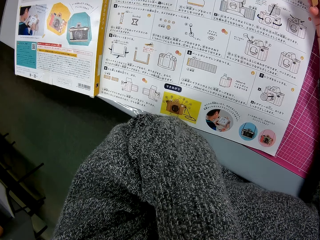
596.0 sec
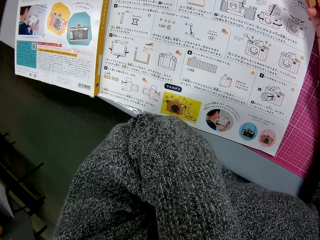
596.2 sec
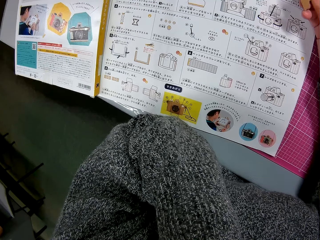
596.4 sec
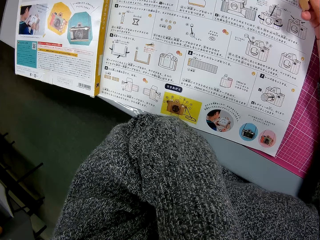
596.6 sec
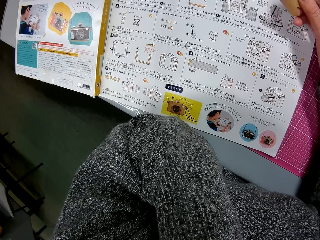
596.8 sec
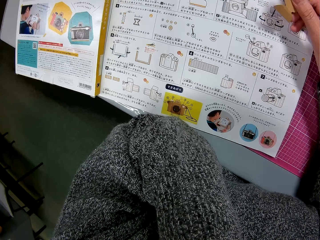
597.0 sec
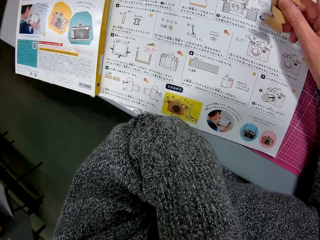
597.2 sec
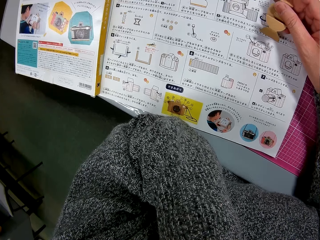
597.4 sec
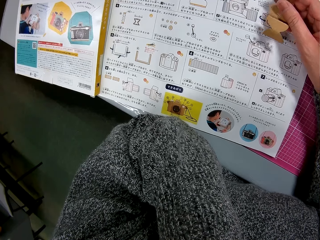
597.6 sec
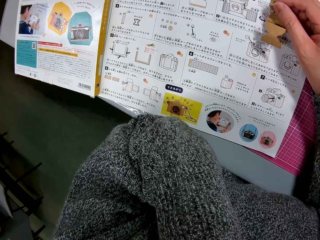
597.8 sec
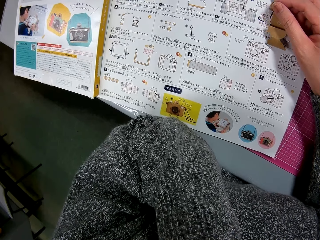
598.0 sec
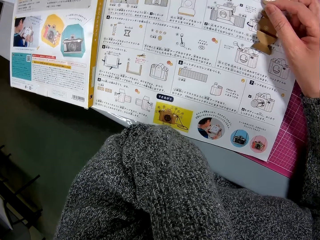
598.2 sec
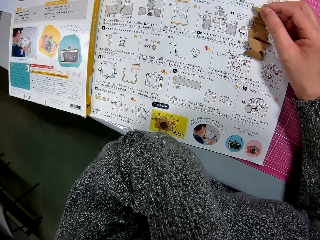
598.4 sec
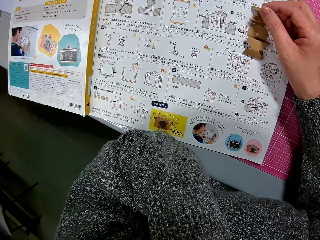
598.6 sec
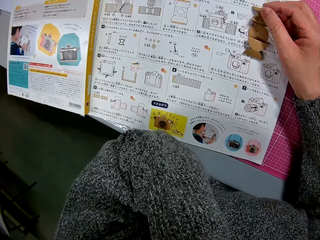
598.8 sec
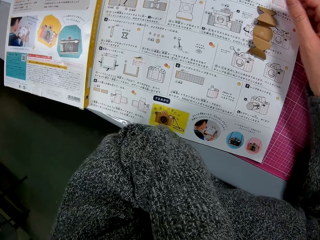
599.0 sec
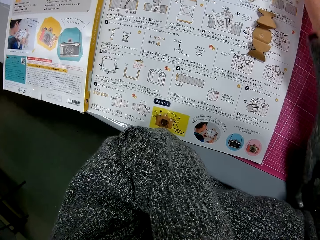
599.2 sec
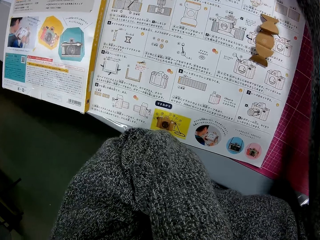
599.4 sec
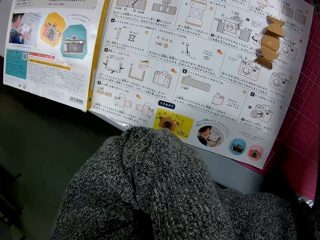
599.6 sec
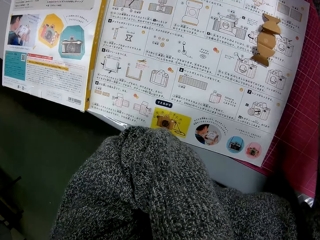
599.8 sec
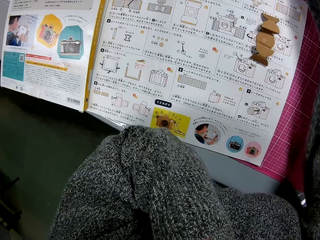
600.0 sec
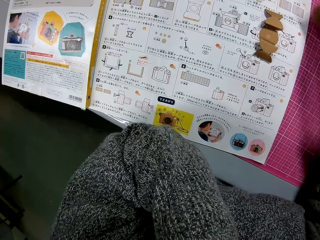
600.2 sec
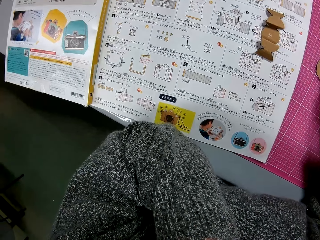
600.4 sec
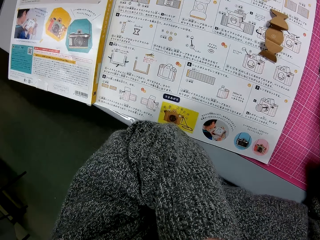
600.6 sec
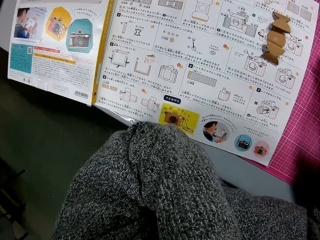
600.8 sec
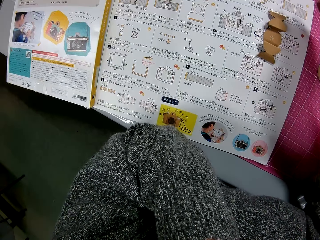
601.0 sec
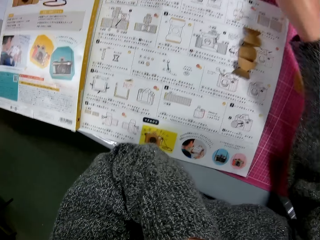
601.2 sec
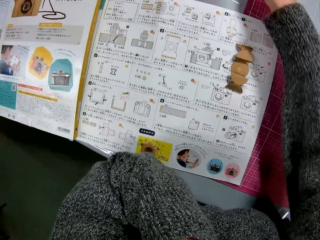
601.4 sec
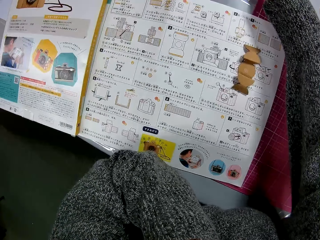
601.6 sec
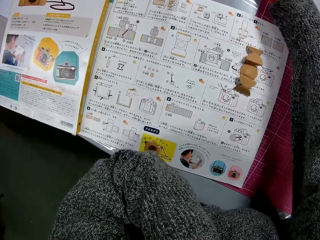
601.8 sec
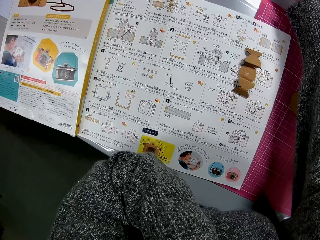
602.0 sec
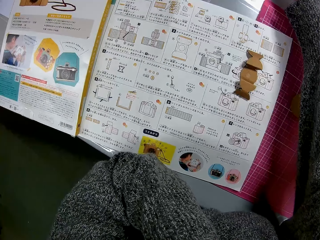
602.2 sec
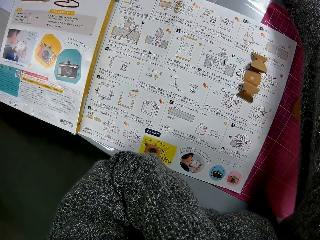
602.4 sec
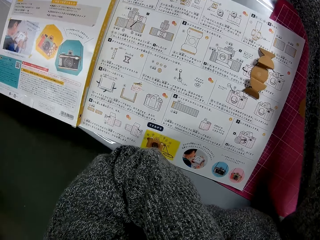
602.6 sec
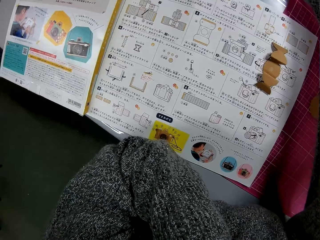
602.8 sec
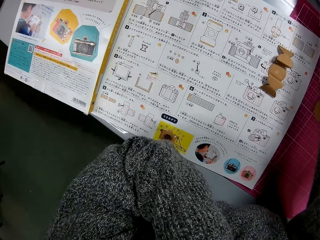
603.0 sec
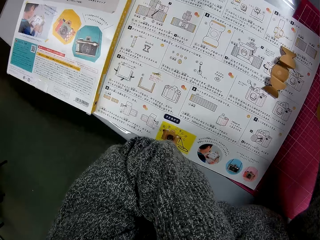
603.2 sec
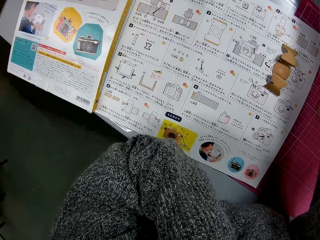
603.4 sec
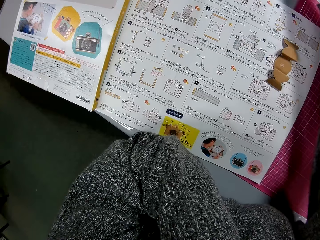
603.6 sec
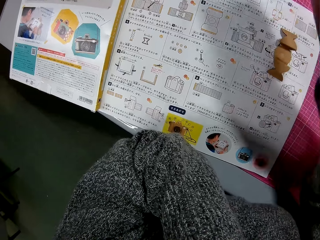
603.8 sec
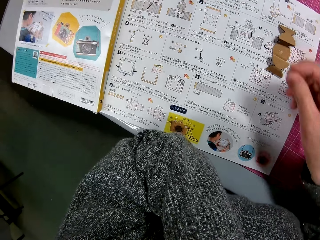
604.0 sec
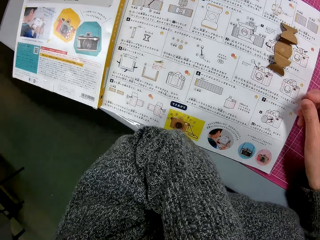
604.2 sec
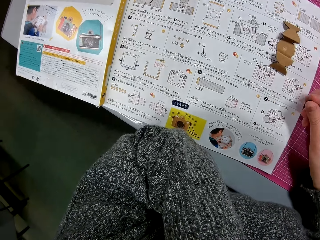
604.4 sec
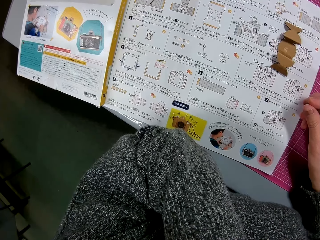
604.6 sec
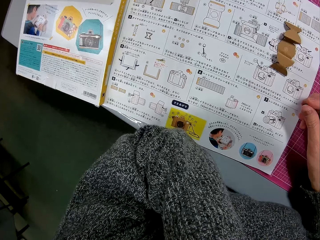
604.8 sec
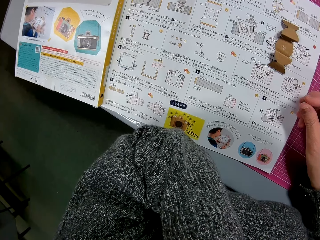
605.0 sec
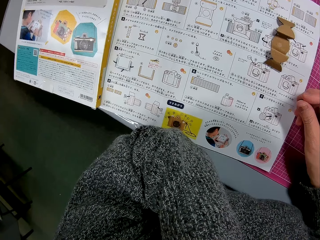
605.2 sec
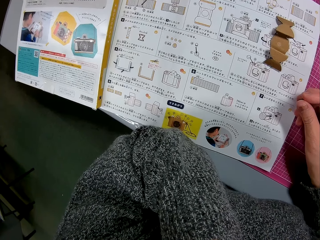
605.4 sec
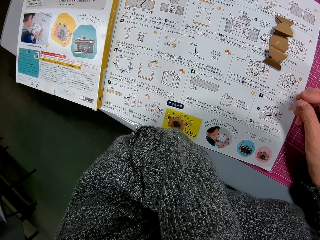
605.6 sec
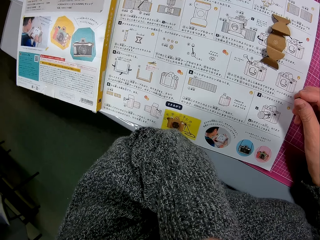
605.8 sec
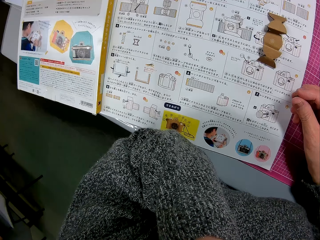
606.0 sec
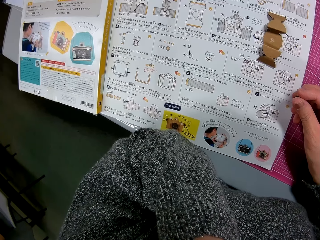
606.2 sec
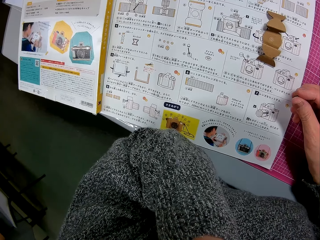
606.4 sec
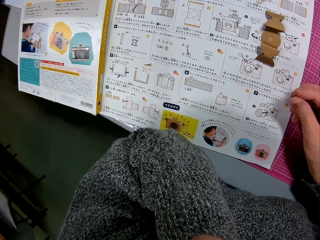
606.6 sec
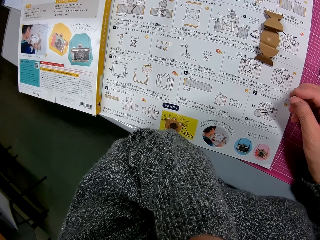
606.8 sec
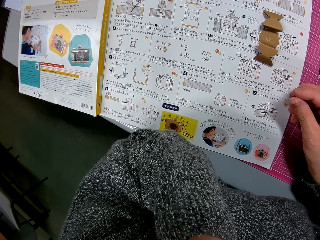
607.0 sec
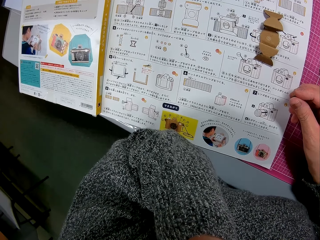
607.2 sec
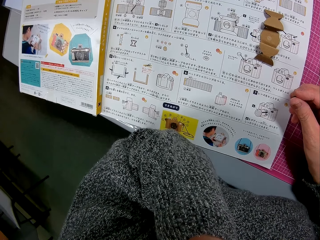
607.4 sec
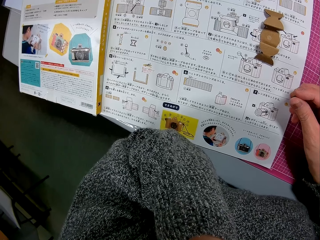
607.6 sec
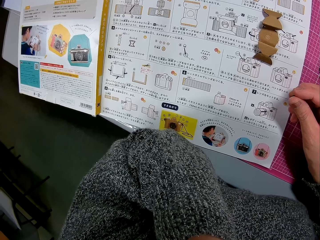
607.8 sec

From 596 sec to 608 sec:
The camera wearer places the piece of cardboard on the instruction manual. He picks up another piece of cardboard from the table. He reaches out for a round piece of cardboard. He places the small piece of cardboard on the cutting sheet. He picks up a small piece of cardboard from the table with his right hand. He reaches out for the round piece of cardboard.

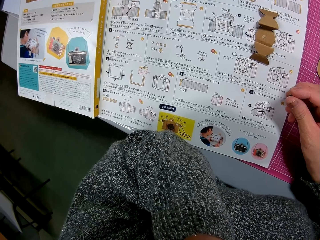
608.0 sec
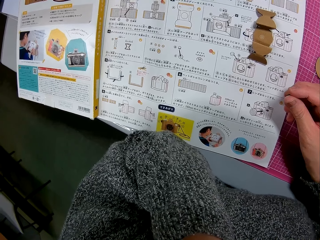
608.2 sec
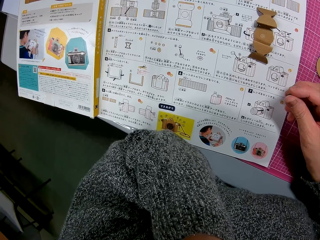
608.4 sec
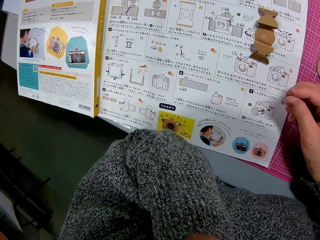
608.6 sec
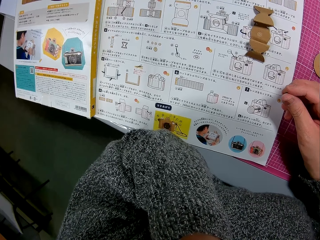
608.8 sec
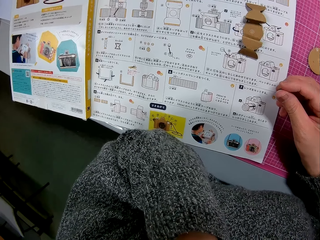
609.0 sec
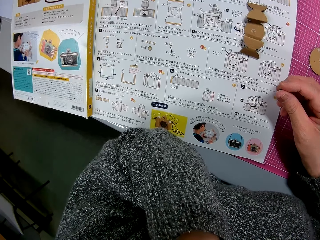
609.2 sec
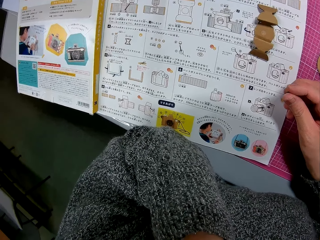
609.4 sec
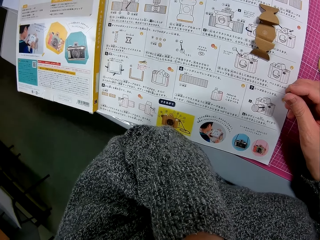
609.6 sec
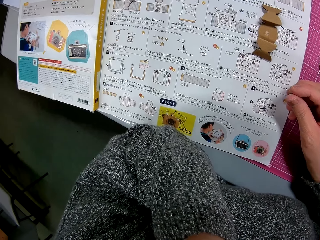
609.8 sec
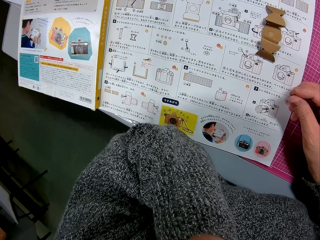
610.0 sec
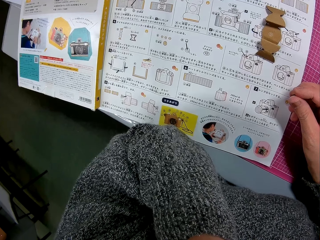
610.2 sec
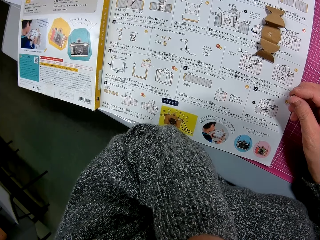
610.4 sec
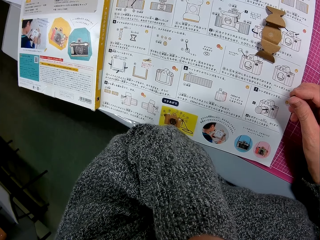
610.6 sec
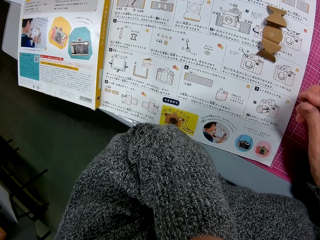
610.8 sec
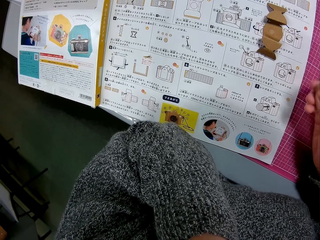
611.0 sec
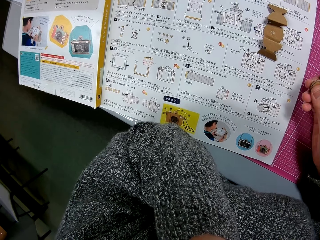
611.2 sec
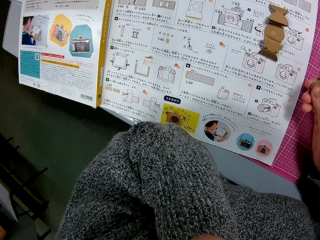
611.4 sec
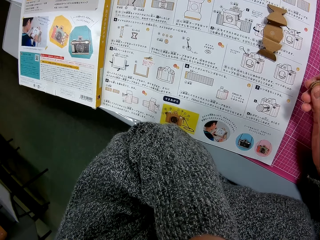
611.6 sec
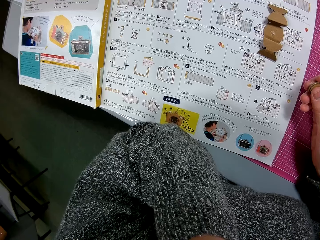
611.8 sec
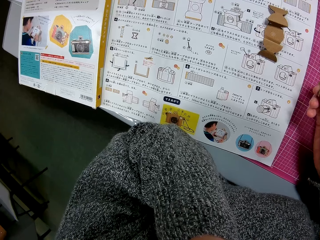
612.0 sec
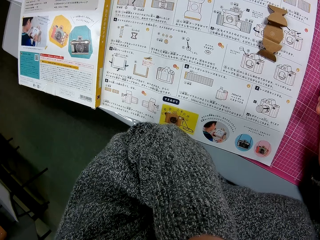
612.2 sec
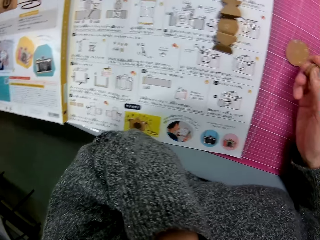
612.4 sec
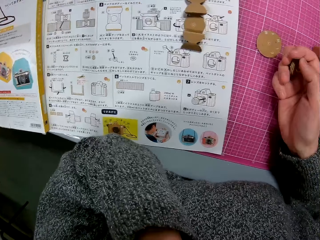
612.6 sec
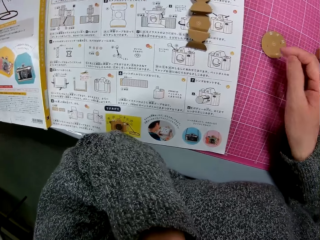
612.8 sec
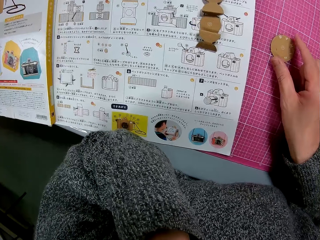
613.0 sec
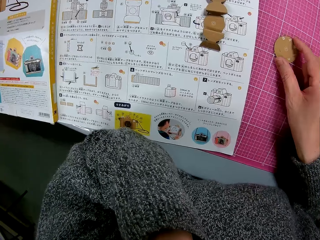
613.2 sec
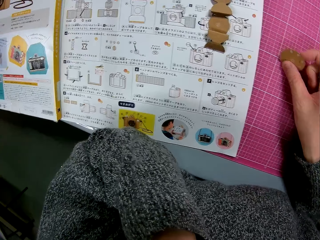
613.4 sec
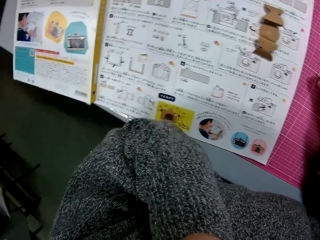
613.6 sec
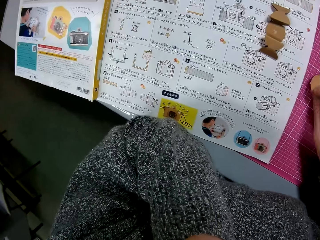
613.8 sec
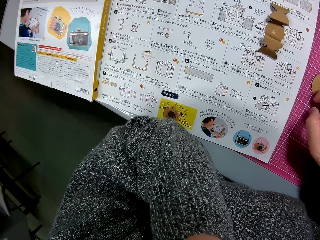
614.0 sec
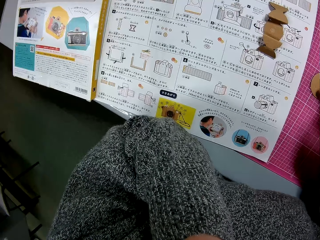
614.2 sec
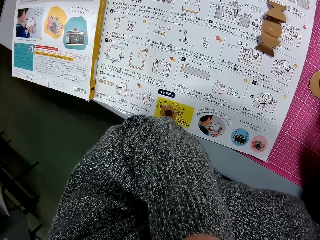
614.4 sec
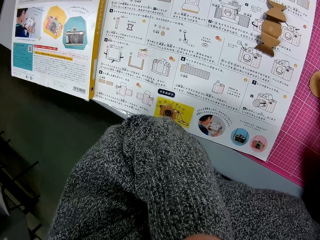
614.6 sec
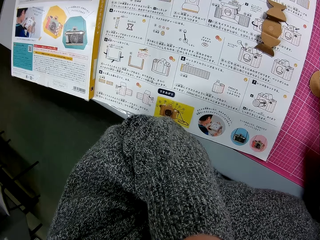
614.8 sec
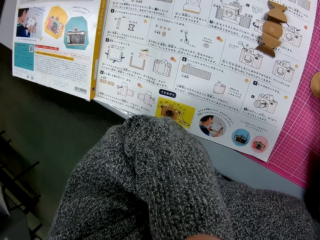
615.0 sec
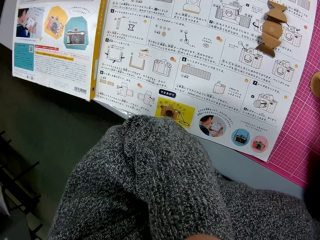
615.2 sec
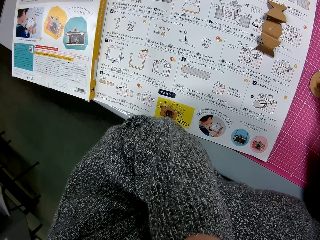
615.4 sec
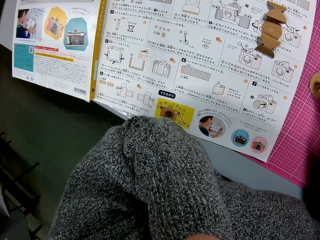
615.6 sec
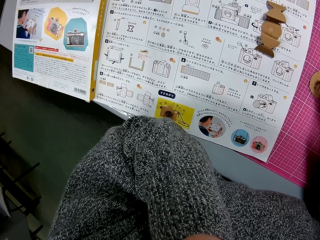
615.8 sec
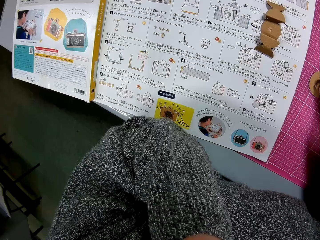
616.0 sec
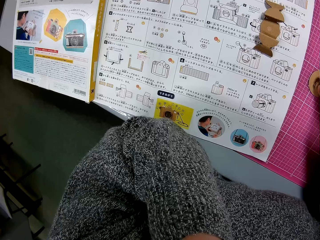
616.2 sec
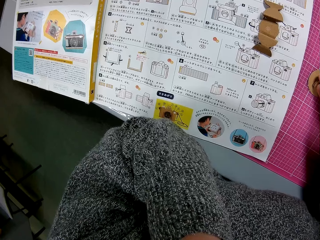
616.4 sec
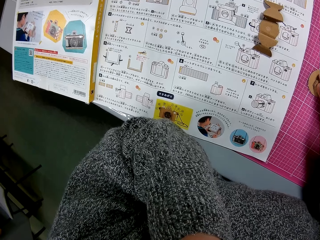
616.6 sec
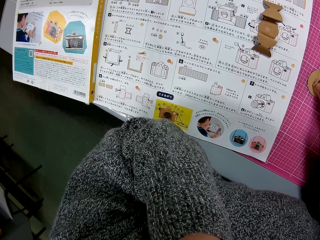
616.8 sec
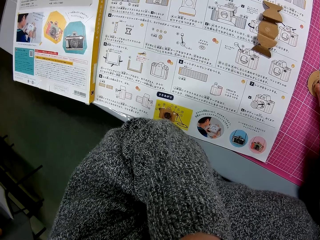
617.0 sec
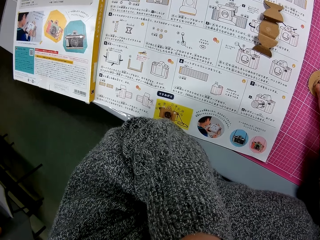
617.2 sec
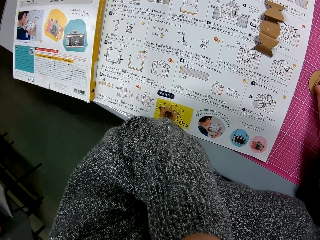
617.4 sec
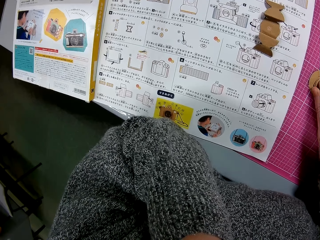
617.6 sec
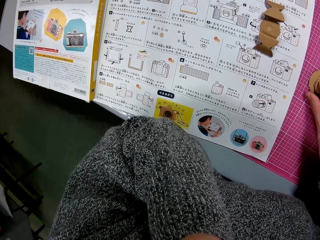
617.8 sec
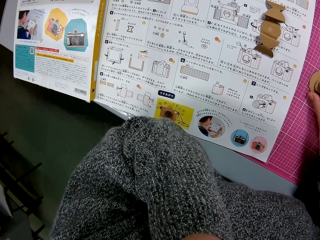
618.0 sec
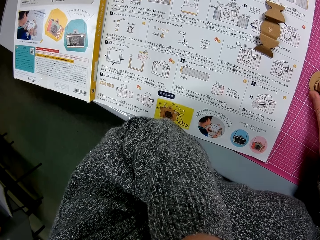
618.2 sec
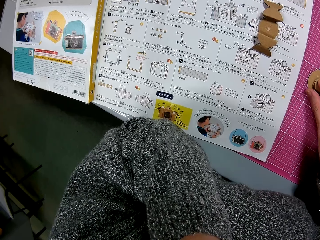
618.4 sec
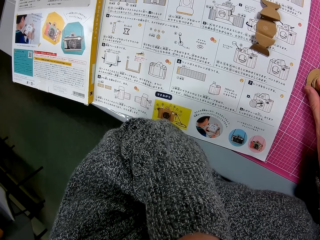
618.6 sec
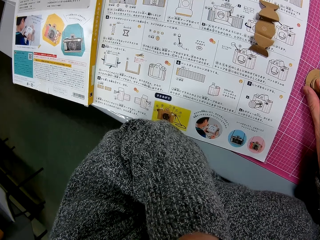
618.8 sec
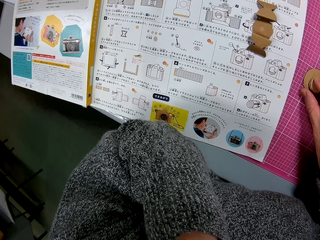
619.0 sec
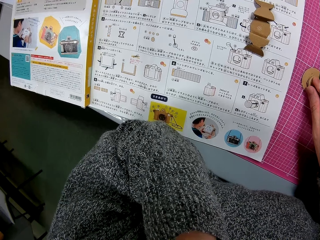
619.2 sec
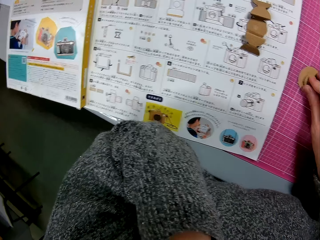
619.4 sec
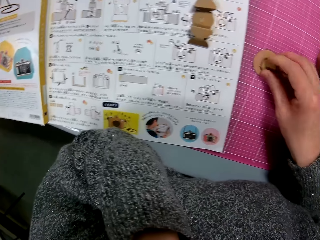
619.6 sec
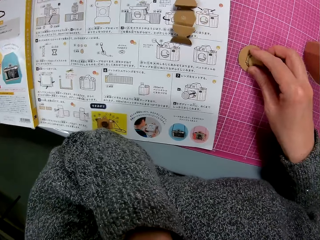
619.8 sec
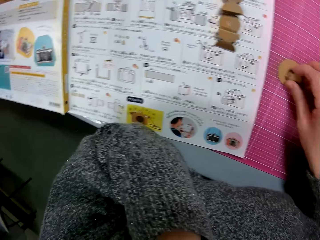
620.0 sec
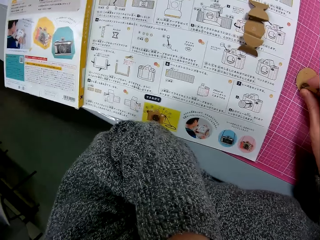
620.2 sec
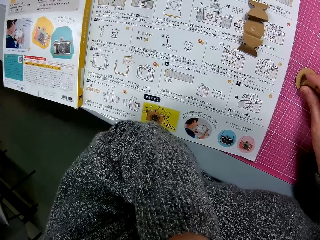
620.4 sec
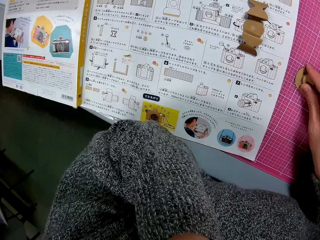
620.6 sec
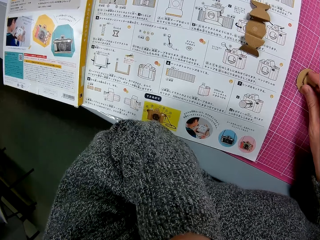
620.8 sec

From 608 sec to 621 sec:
The camera wearer turns over the piece of cardboard on the cutting sheet. He picks up the round piece of cardboard. He reads the manual. He places the small piece of cardboard in his right hand on the piece of cardboard on the cutting sheet.
